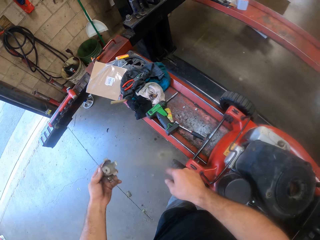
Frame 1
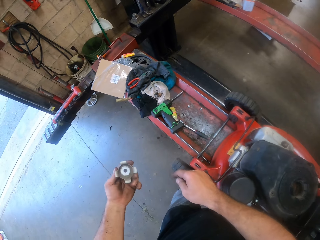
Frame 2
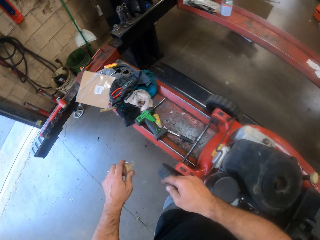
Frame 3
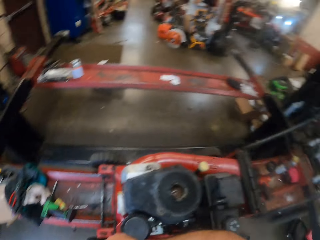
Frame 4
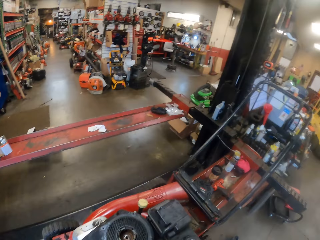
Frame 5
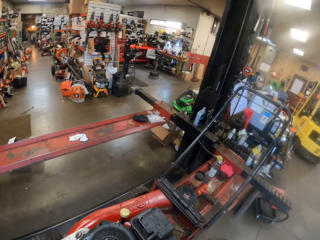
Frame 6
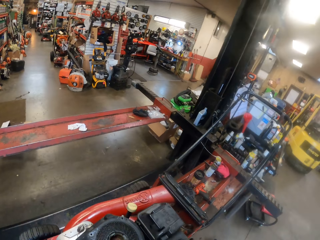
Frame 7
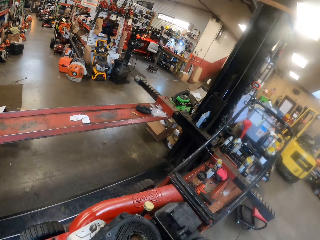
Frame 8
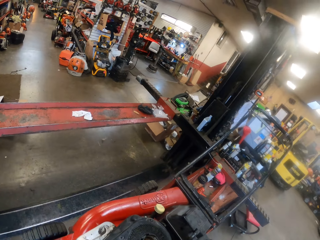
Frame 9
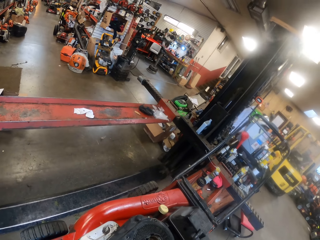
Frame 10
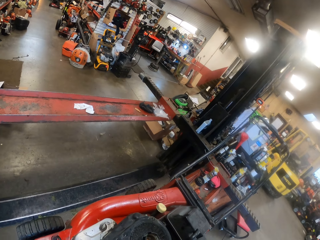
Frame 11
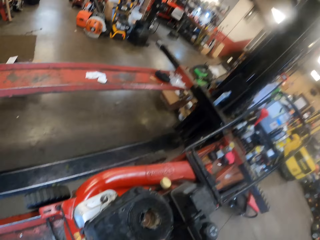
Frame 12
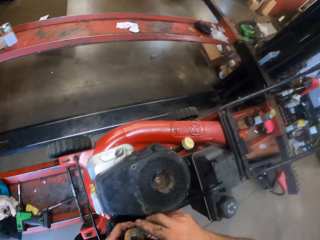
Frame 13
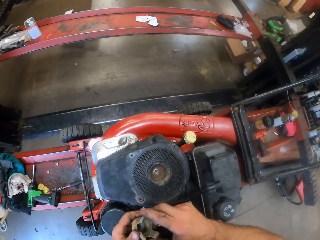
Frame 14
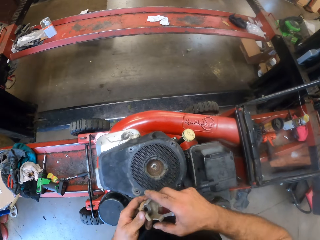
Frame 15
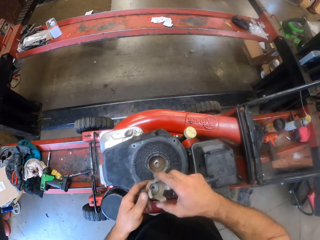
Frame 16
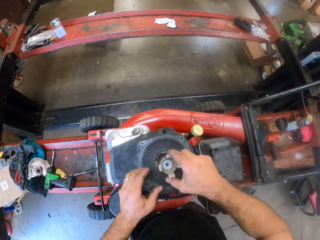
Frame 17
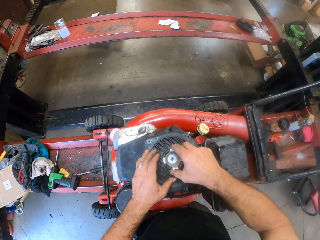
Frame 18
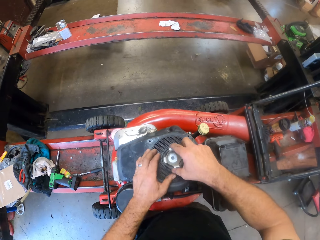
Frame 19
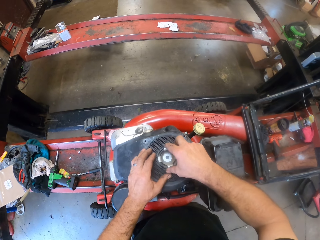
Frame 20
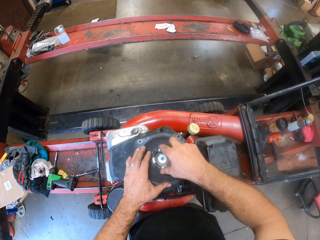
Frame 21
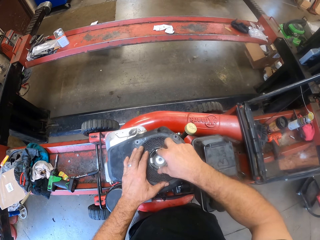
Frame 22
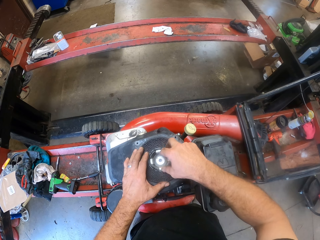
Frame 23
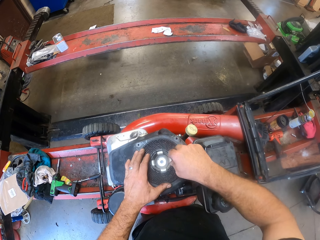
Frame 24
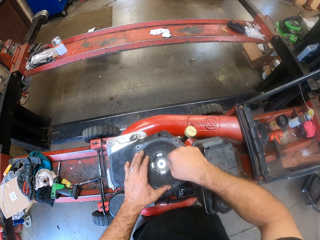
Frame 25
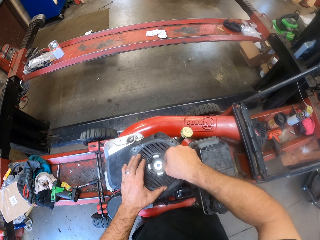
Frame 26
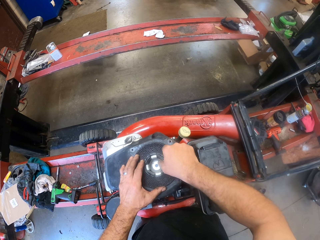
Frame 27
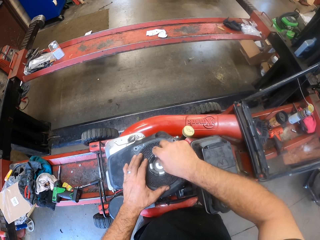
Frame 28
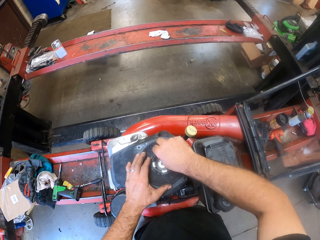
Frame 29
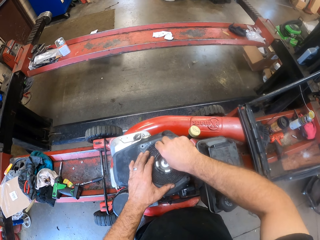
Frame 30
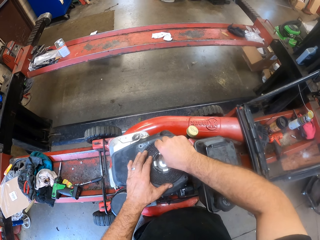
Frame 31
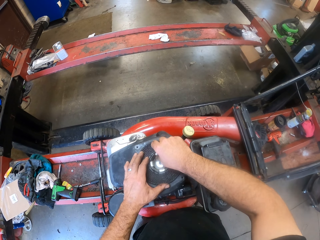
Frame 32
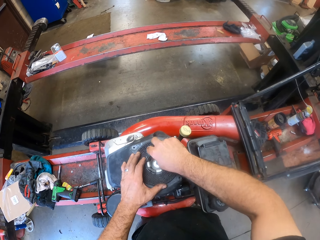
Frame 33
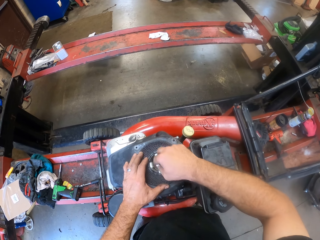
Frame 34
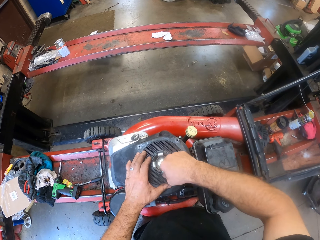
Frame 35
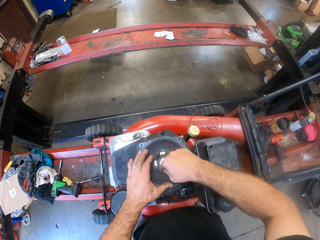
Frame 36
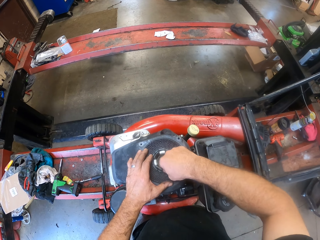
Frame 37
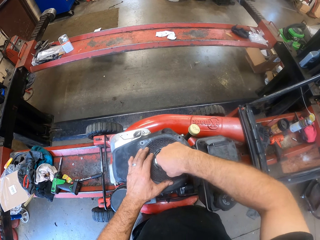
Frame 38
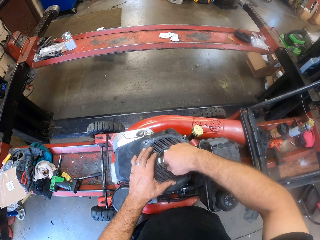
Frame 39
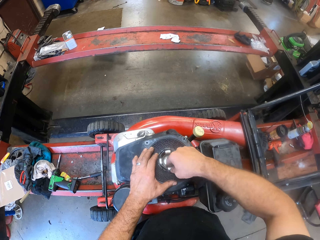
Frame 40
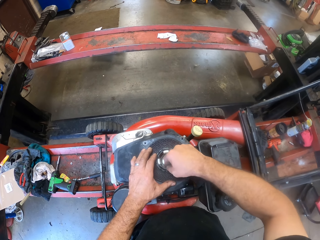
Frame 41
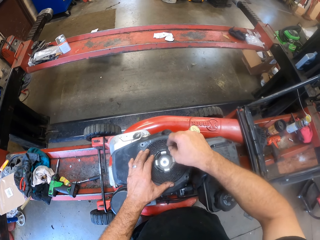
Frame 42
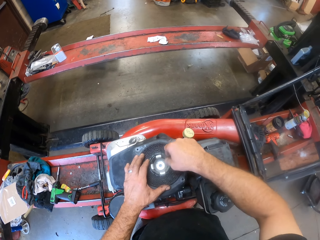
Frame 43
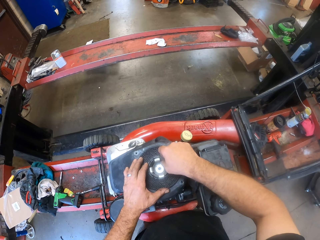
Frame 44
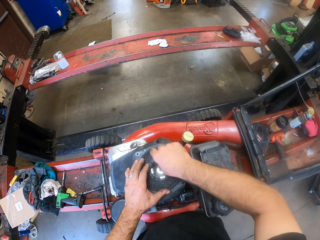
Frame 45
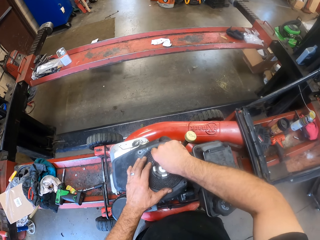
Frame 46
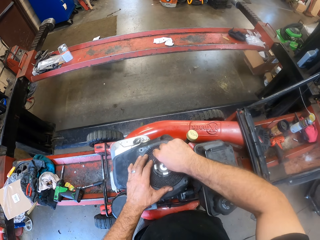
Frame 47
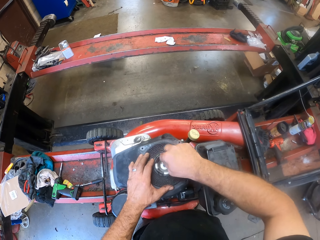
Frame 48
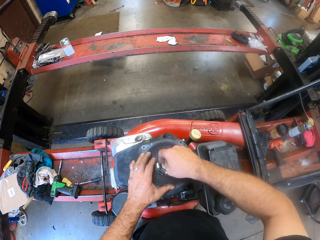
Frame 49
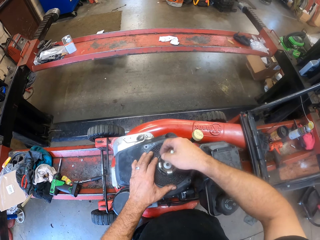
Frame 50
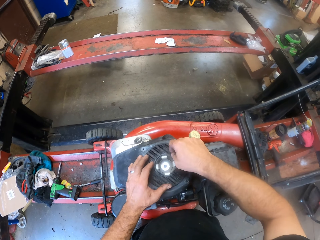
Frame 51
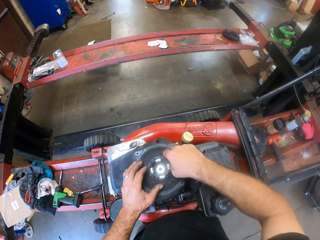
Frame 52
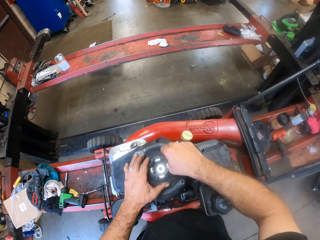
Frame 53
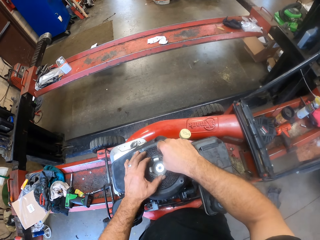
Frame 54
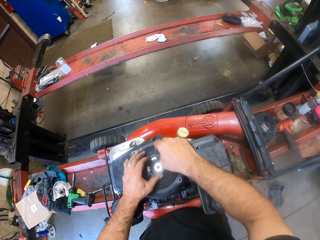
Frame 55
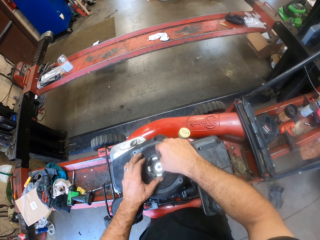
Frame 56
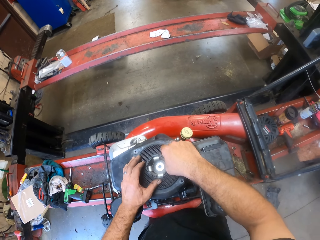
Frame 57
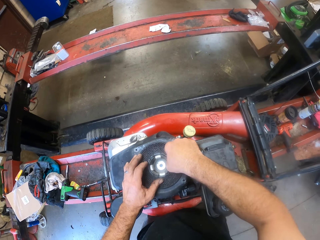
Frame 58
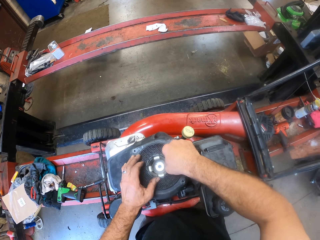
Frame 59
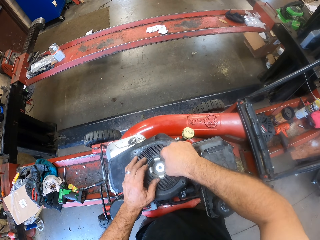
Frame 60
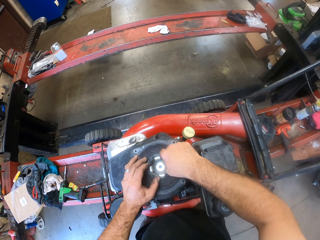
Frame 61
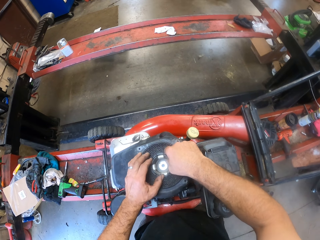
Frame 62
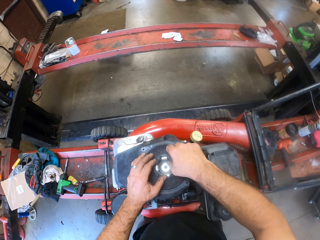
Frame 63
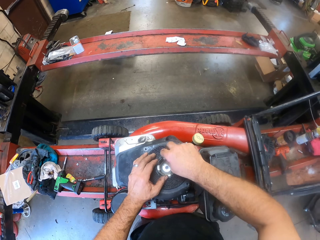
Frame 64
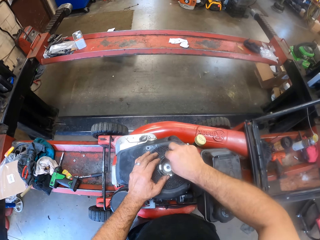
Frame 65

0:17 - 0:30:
The camera wearer looks towards his right. He fixes the gas cap on the head of the lawn mower with his two hands. He adjusts the gas cap on the lawn mower head with two hands.

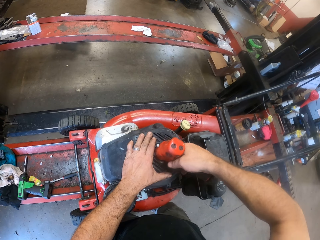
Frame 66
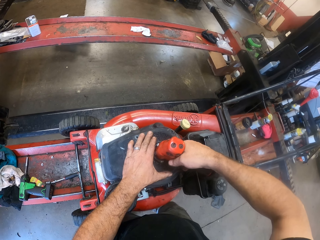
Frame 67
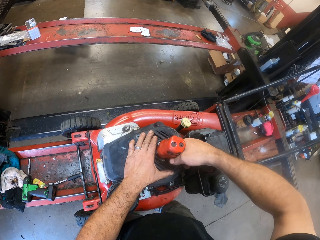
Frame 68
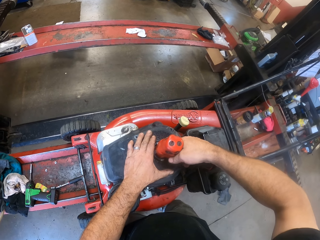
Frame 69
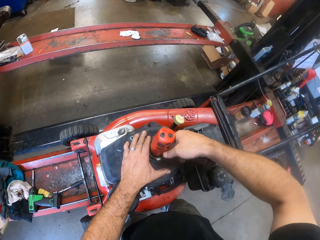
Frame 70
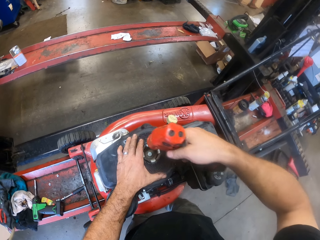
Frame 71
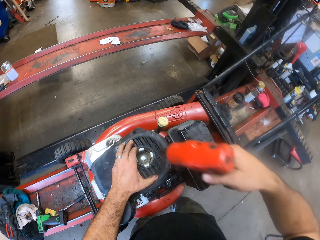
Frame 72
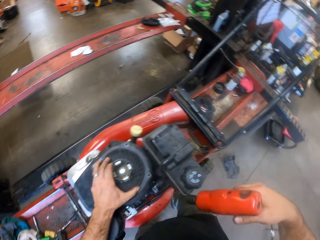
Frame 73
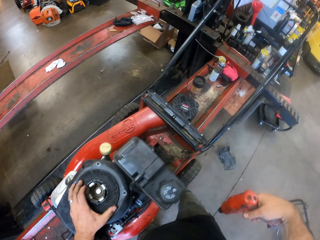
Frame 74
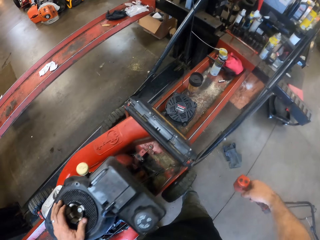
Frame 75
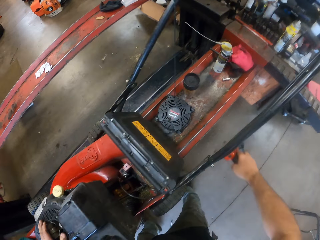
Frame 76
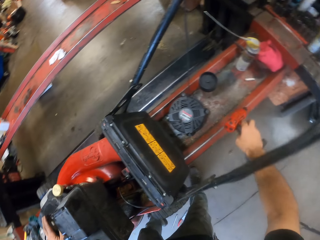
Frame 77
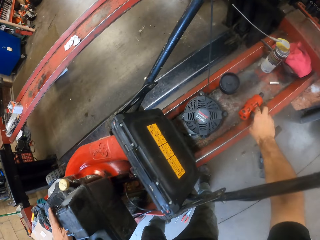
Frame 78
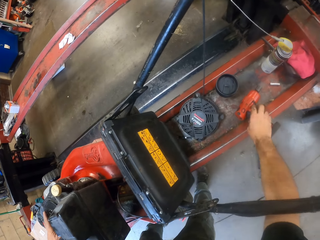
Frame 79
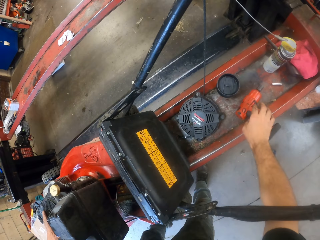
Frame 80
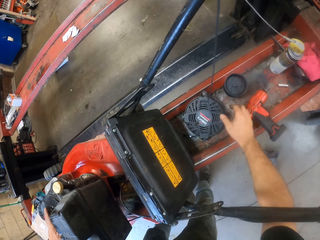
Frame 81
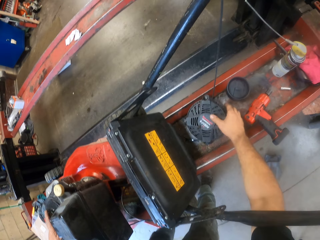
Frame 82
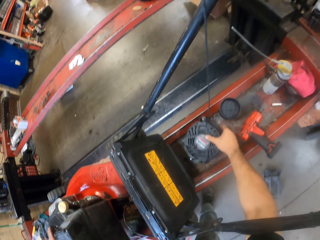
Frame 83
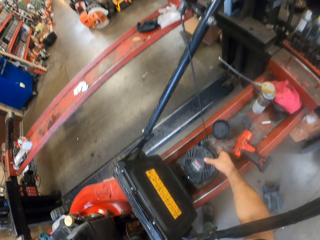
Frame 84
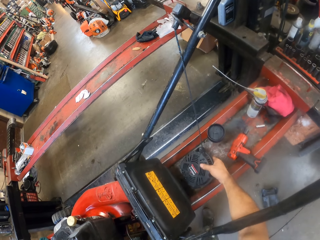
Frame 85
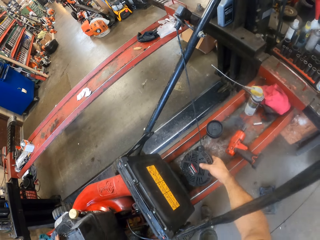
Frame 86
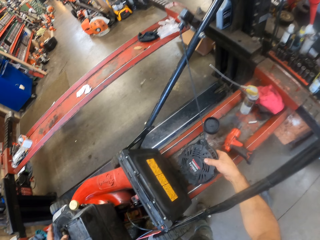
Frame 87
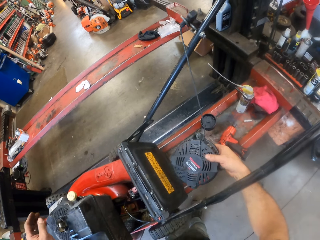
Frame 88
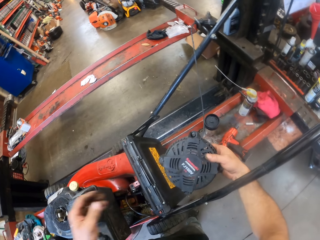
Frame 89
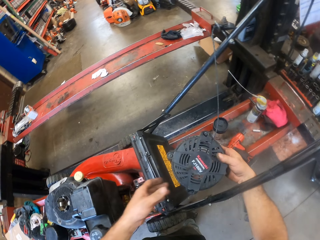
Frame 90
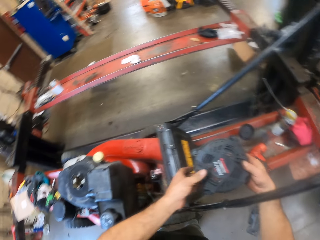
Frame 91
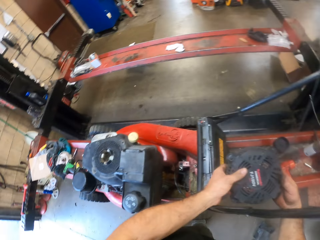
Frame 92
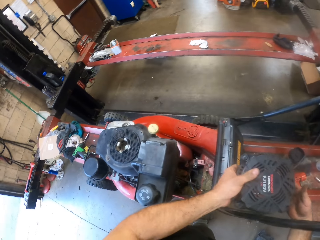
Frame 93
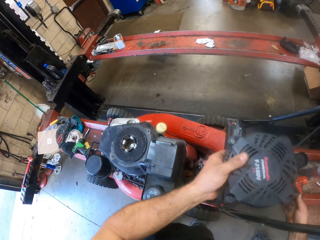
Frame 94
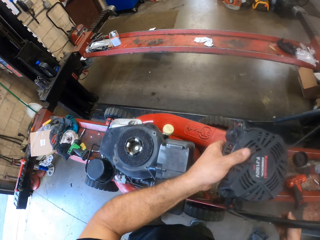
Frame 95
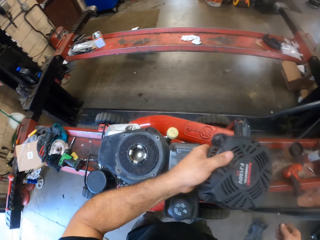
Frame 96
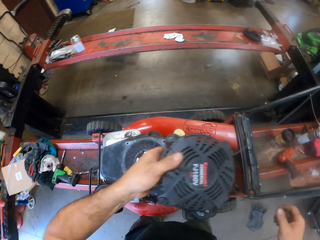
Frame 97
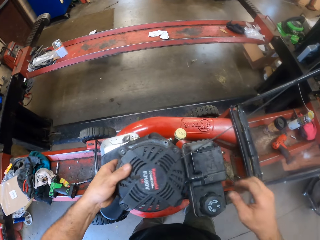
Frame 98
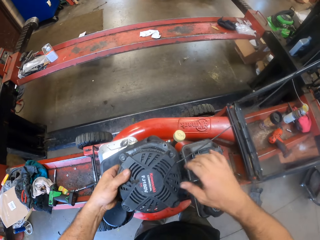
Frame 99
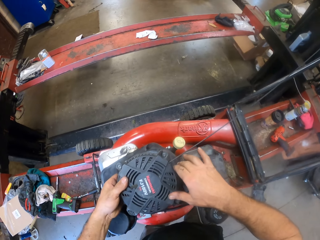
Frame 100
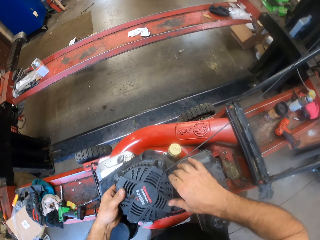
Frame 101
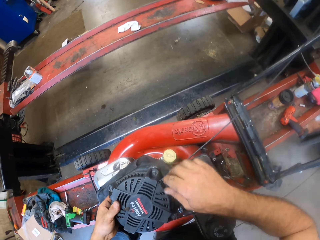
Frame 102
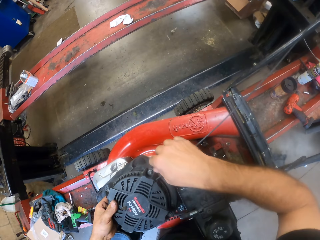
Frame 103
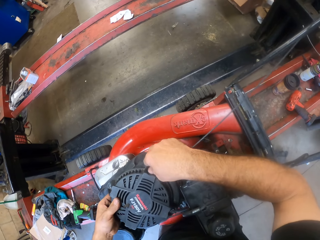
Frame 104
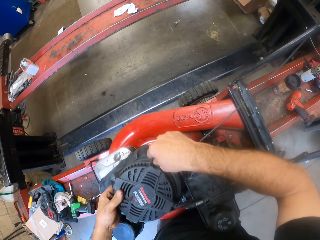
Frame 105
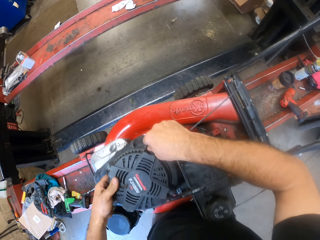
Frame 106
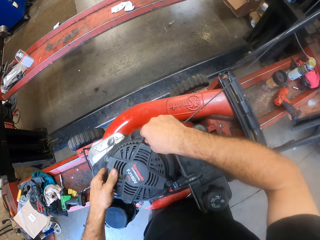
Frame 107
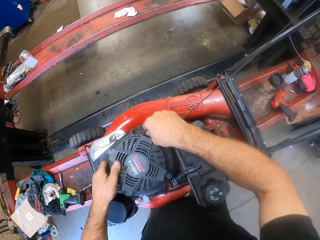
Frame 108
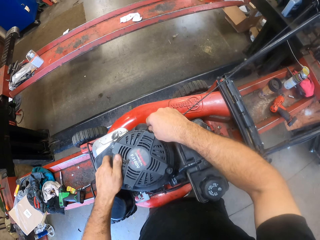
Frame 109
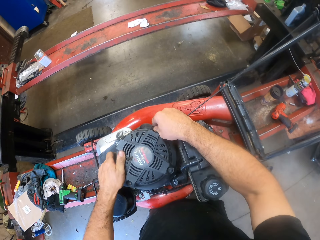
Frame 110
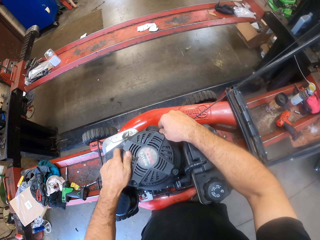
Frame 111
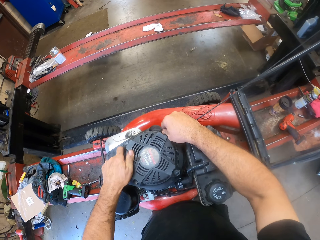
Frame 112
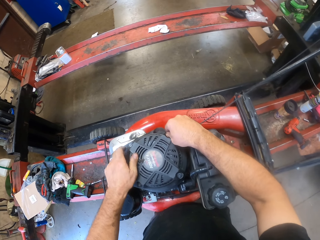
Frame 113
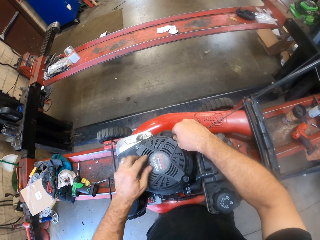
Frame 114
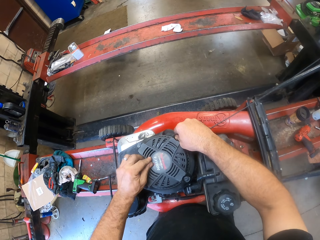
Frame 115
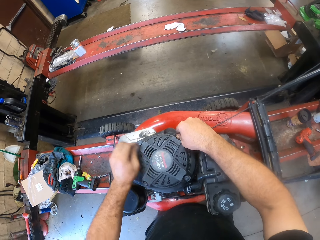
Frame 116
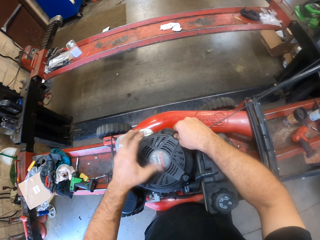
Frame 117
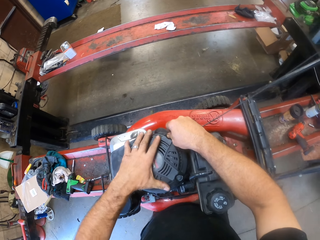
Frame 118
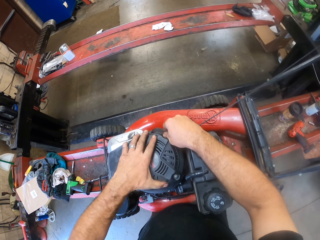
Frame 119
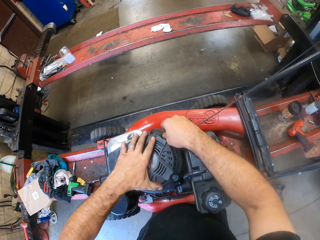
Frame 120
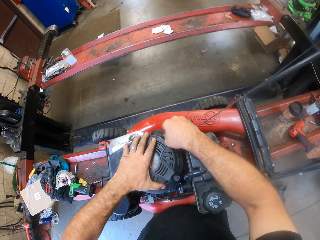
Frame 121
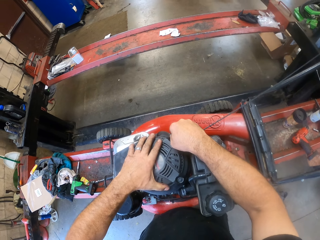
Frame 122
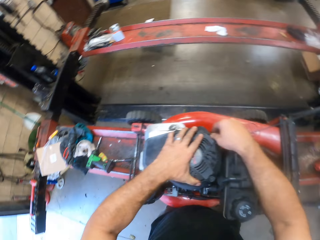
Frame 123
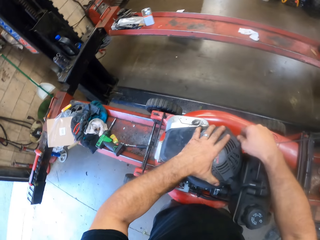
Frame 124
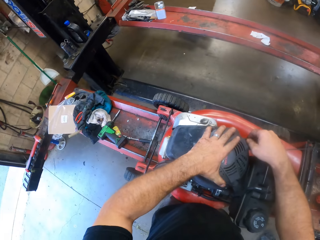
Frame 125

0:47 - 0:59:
The camera wearer drops the impact wrench on the work bench with his right hand. He picks up the starter from the bench with his right hand, passes the starter from his right to his left hand, and fixes the starter on the head of the lawn mower with his two hands.
